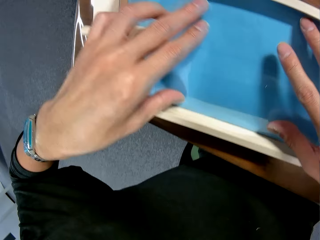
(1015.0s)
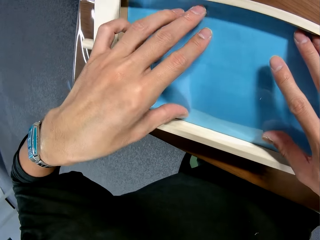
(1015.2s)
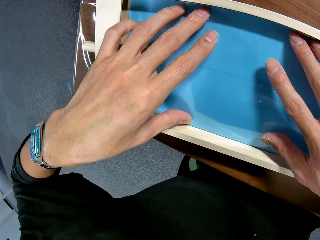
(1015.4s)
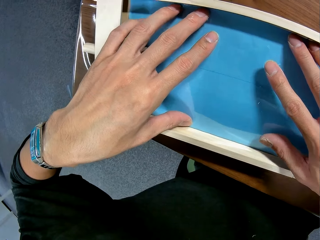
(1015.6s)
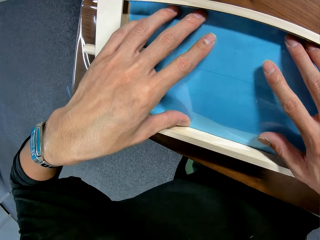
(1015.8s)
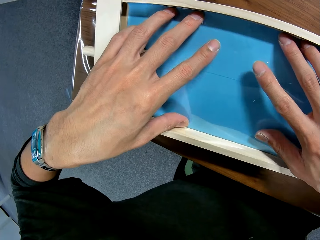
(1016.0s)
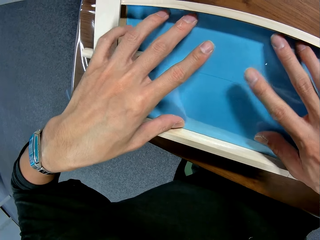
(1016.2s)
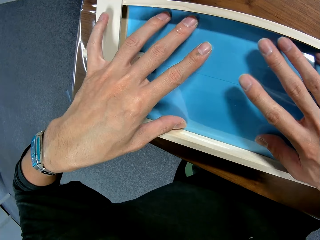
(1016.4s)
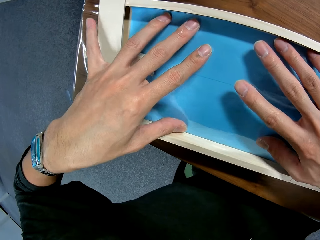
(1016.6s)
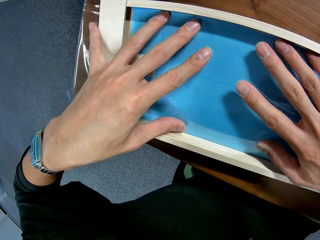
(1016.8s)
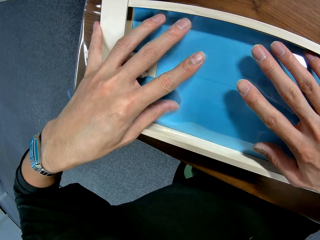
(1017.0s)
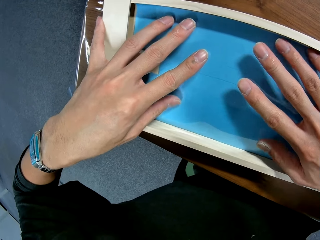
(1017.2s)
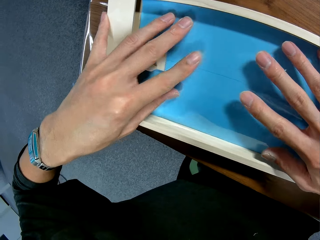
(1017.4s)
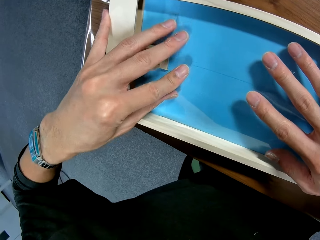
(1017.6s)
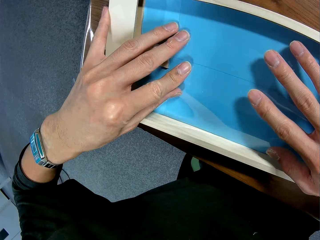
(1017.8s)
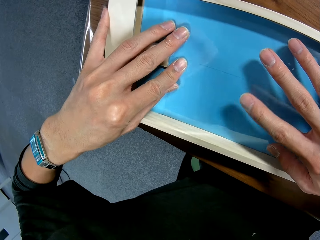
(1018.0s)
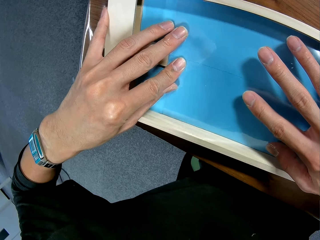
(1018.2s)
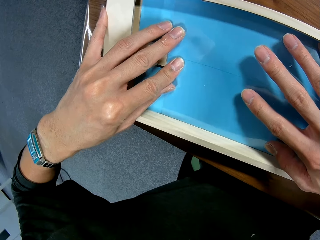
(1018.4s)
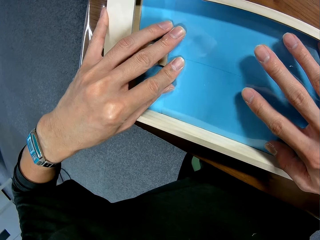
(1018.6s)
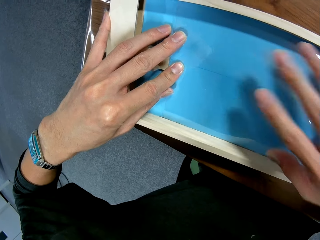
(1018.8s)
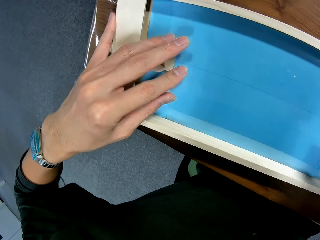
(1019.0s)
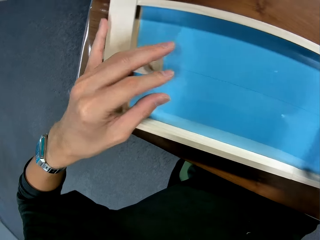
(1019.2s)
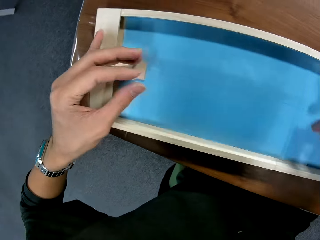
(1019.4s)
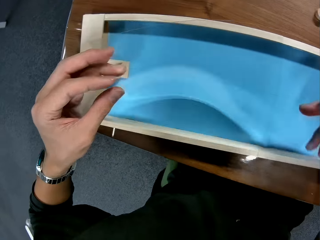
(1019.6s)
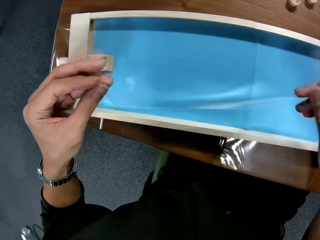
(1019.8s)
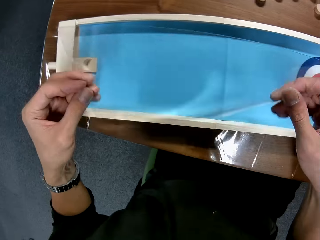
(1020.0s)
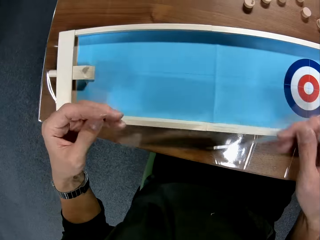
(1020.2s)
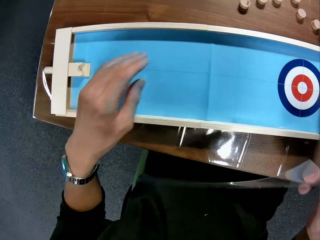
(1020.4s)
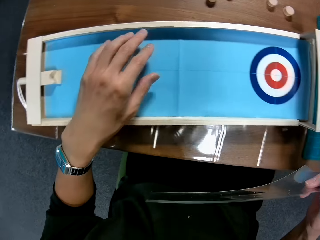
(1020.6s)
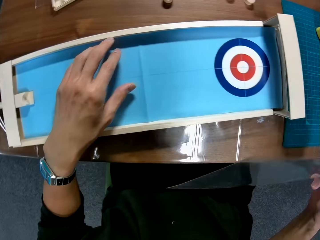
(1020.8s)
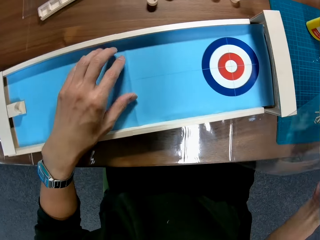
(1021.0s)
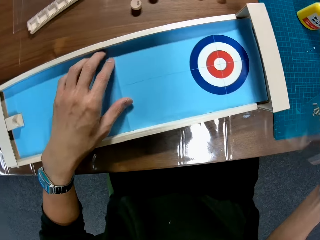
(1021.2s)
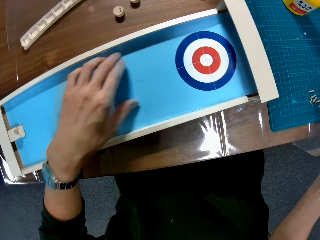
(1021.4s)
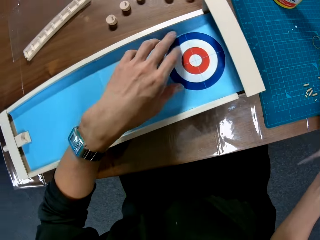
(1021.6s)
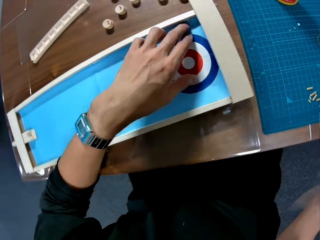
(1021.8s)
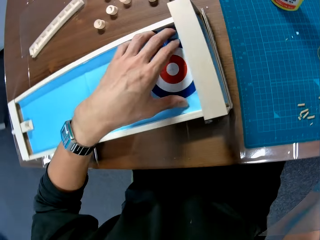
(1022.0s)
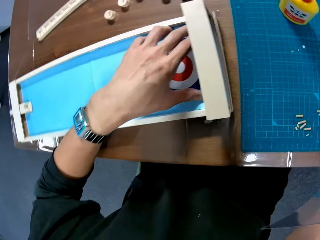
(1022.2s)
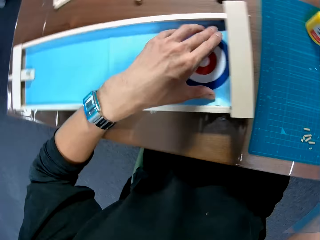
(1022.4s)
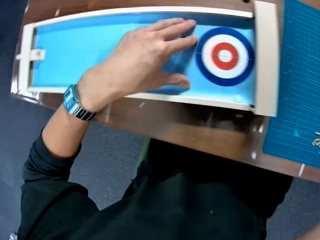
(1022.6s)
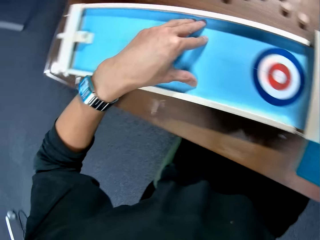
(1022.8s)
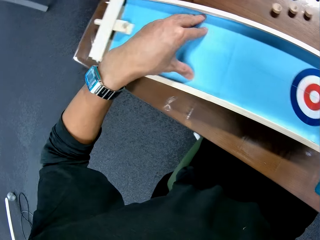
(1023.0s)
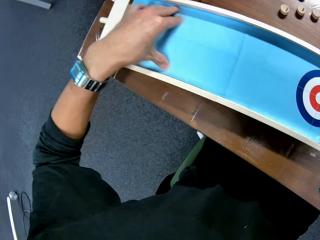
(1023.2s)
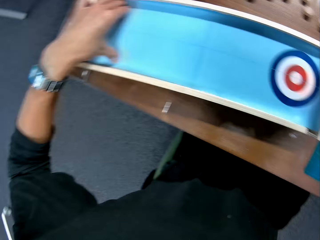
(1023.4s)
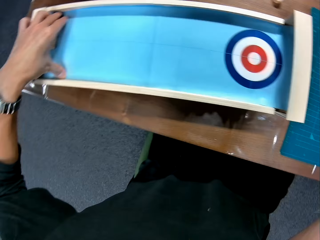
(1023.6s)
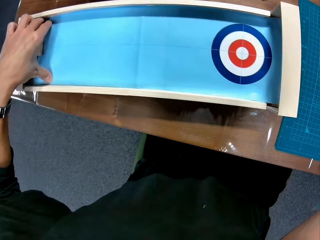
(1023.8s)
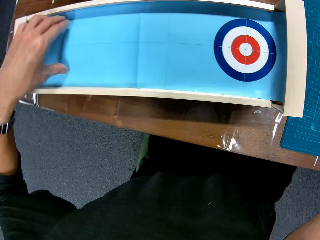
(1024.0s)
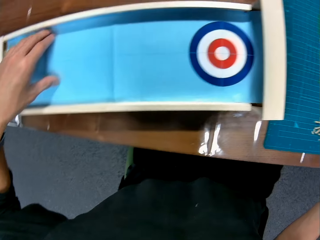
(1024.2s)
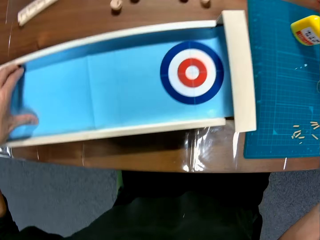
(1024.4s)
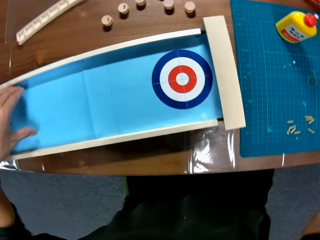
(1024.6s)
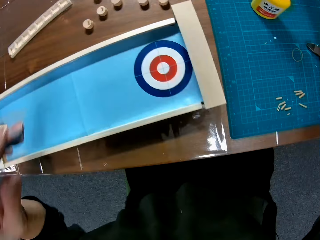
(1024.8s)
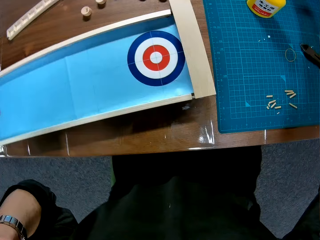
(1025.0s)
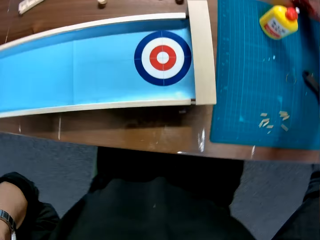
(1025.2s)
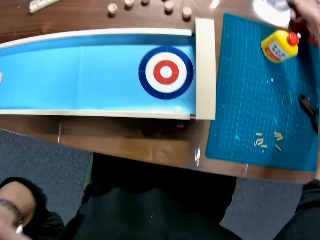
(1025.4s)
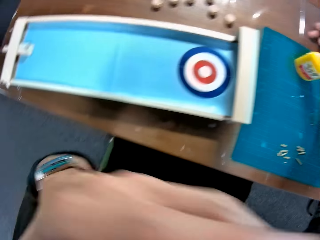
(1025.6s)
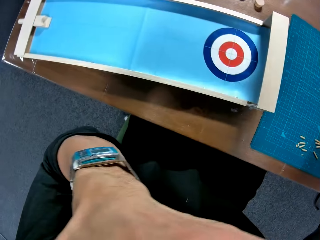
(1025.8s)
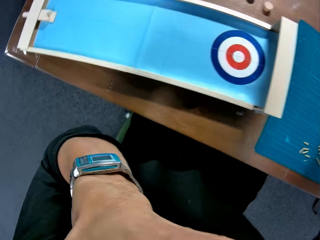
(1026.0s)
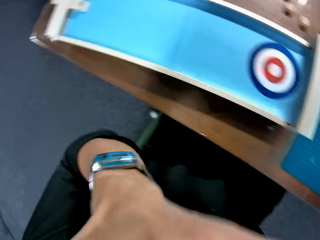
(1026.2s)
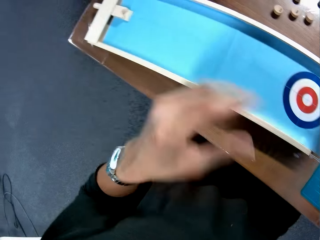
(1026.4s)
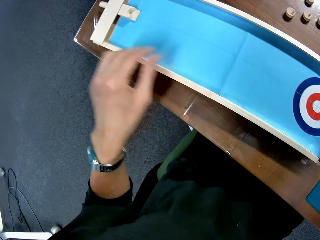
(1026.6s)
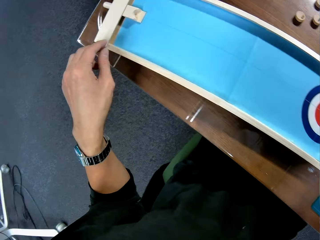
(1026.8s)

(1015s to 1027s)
The camera wearer removes the transparent papers. They fix the manila on the art work and press the cardboard to the assembled pieces.

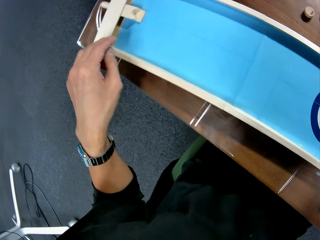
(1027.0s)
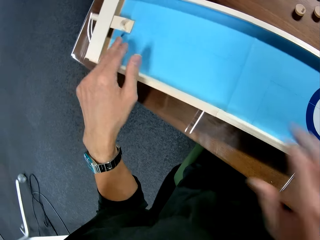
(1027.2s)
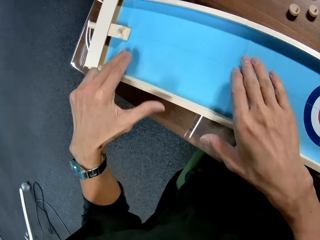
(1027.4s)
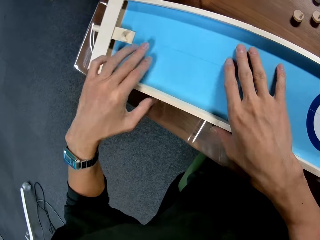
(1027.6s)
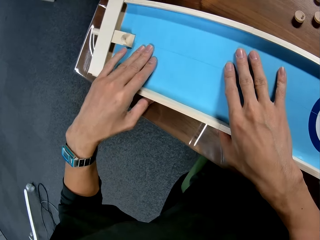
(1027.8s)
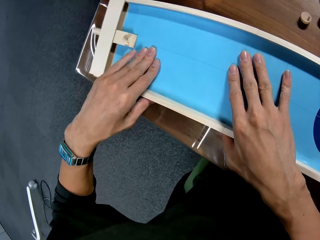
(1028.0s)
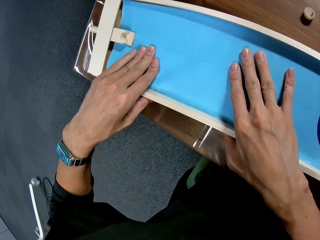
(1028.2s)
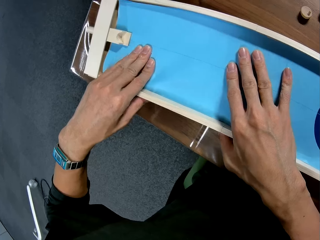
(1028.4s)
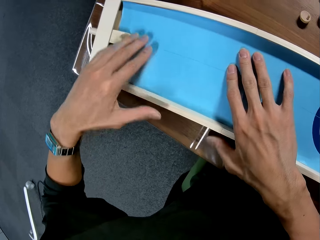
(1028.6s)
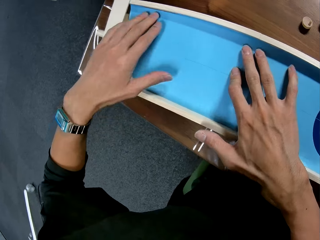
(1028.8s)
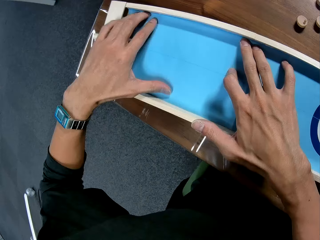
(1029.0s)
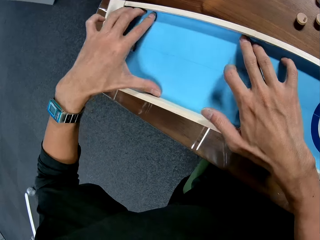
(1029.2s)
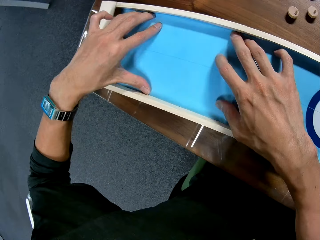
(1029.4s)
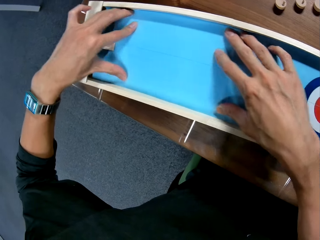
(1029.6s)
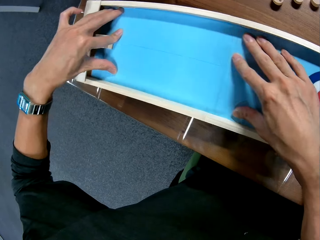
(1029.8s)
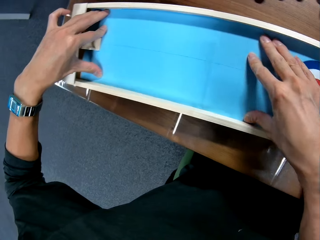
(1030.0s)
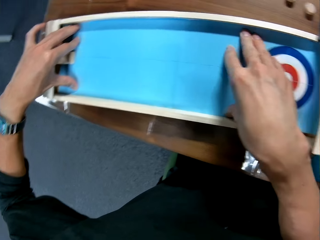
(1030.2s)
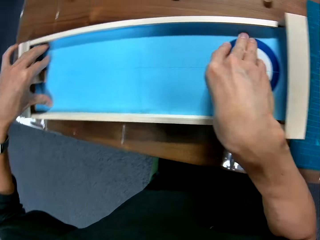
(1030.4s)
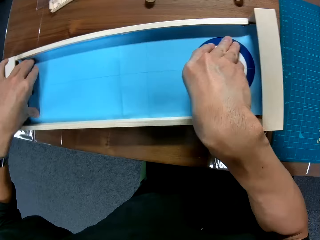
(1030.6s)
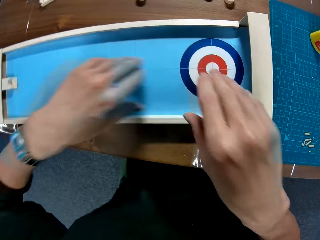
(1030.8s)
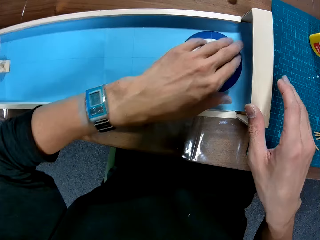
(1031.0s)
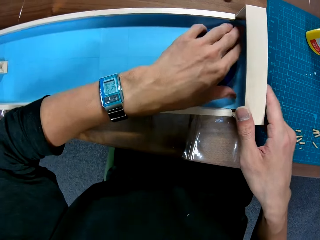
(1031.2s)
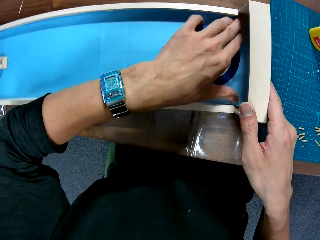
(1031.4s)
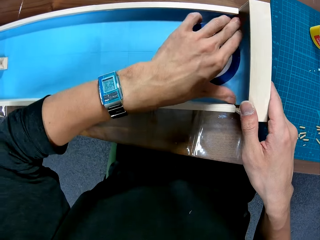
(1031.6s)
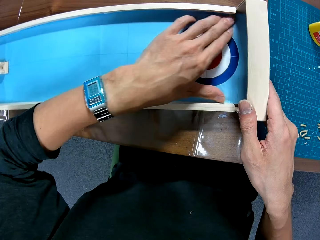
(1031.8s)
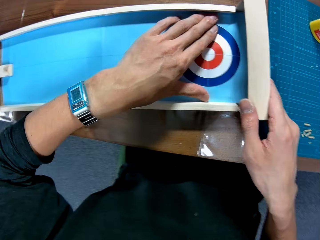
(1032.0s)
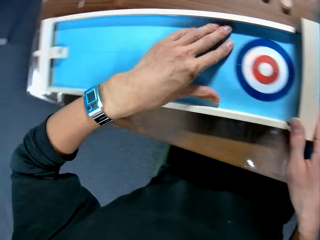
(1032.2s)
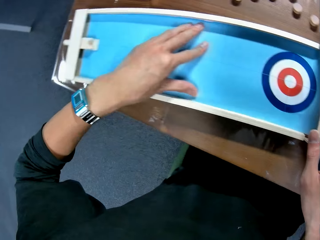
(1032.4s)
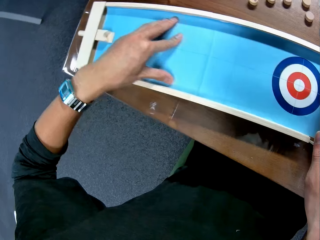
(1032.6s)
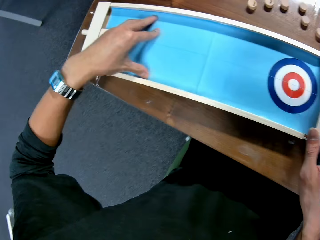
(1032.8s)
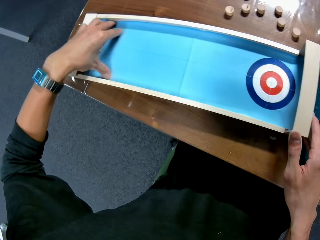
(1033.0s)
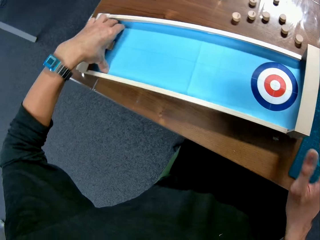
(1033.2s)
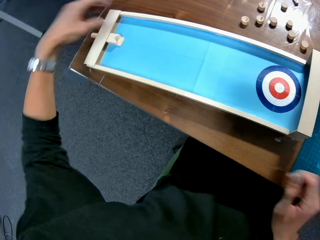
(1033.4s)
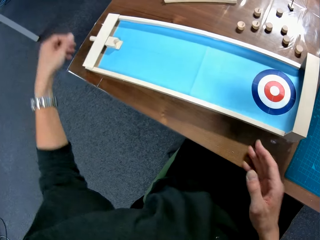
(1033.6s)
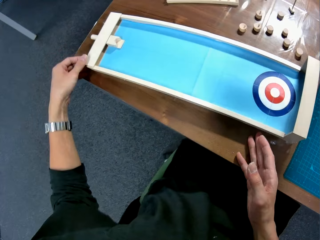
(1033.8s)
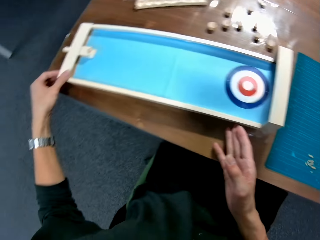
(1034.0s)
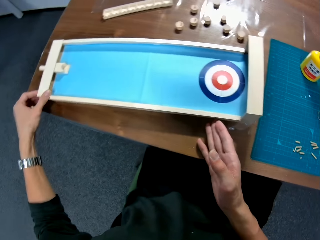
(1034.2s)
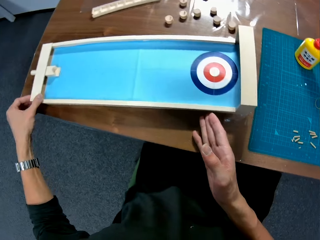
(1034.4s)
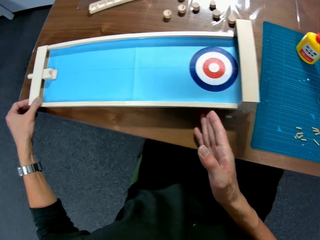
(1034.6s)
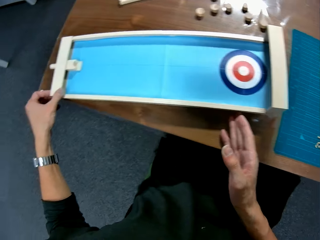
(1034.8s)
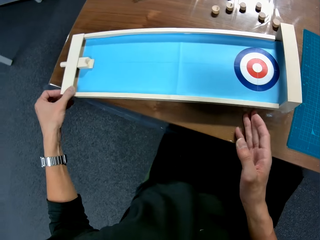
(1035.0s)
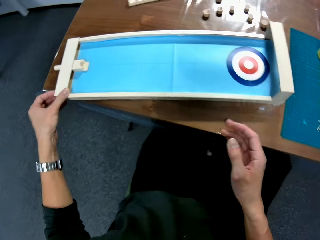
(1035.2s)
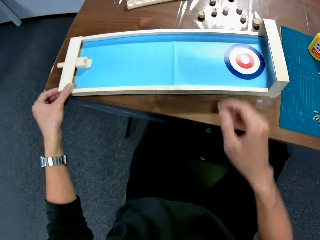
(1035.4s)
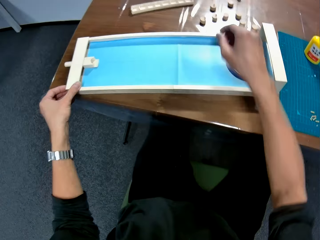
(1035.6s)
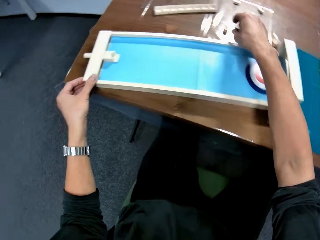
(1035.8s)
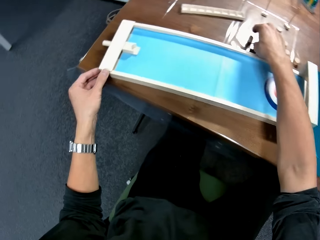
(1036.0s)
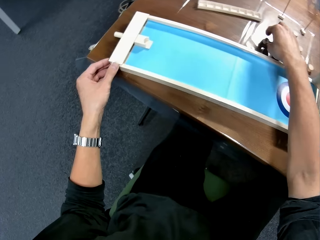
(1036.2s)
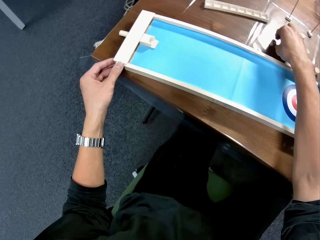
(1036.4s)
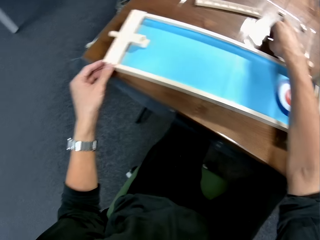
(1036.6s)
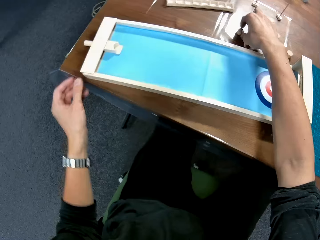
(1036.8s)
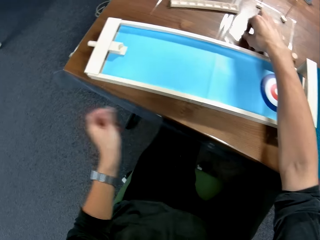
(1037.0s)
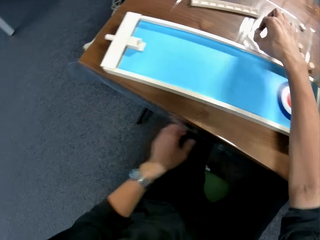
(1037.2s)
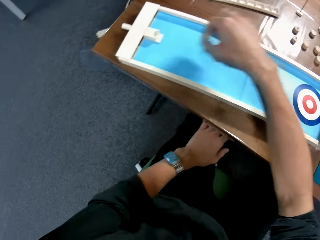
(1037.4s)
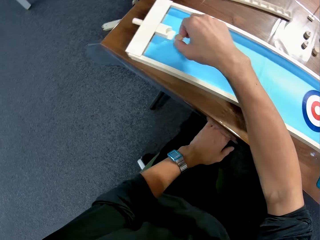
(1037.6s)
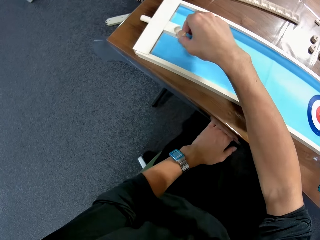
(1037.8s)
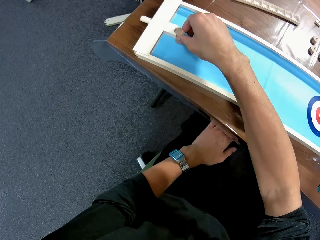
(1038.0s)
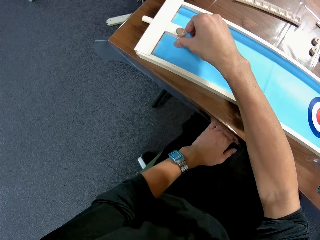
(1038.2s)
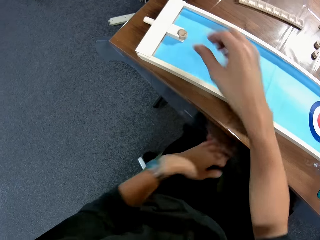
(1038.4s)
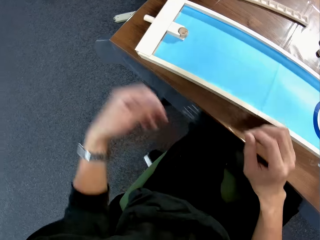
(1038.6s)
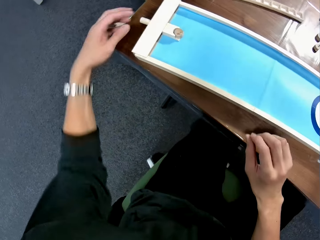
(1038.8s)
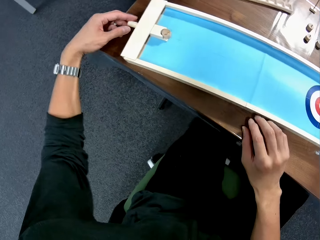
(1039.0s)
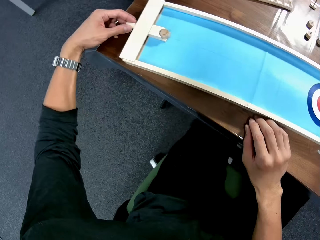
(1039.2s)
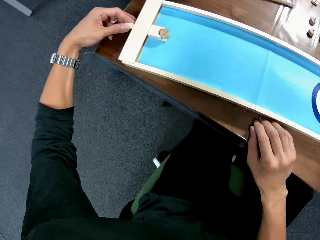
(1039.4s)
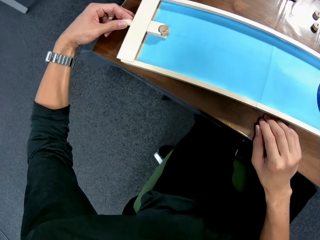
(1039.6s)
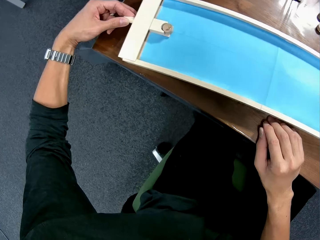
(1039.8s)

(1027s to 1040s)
The camera wearer moves the artwork. They pick up the art piece. They fix the art piece on the artwork. They move a part of the artwork.
